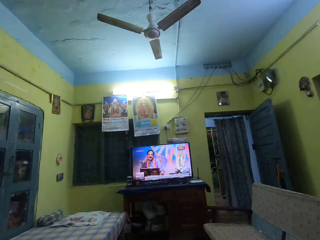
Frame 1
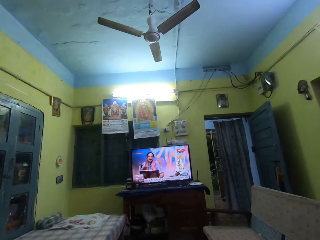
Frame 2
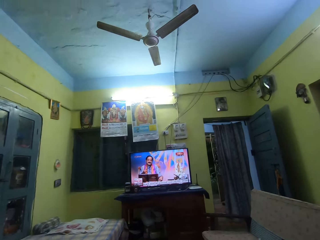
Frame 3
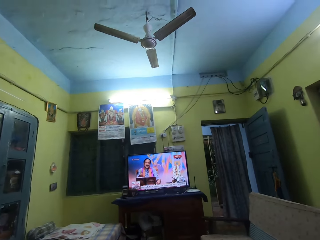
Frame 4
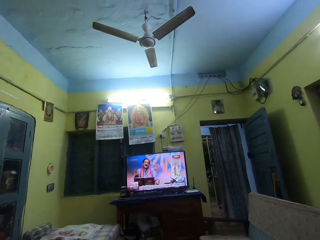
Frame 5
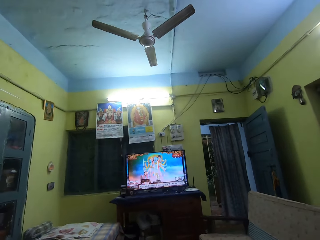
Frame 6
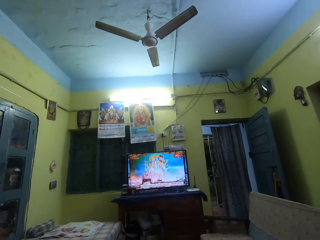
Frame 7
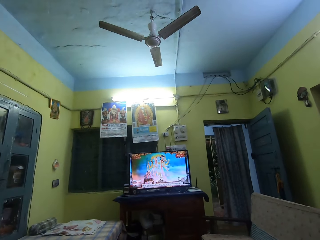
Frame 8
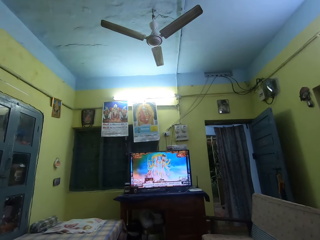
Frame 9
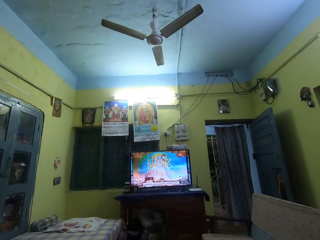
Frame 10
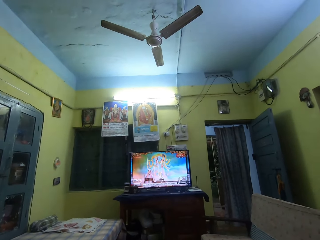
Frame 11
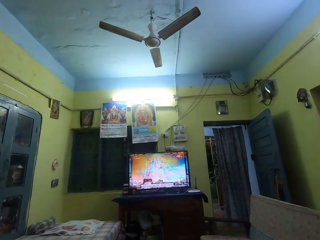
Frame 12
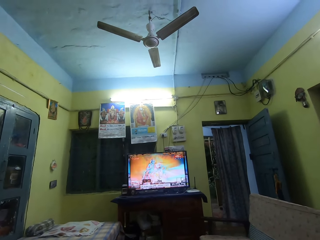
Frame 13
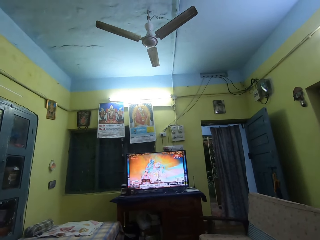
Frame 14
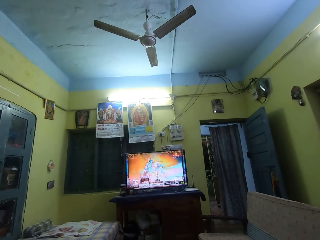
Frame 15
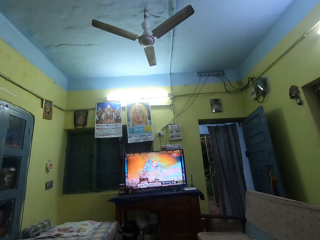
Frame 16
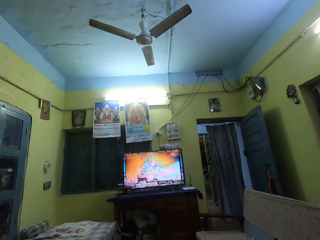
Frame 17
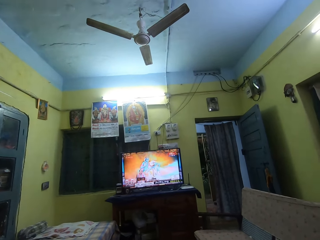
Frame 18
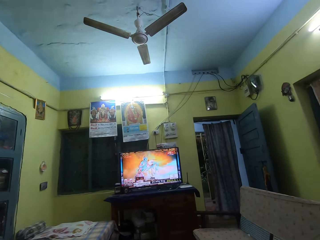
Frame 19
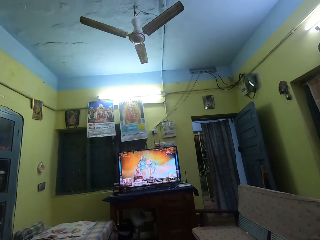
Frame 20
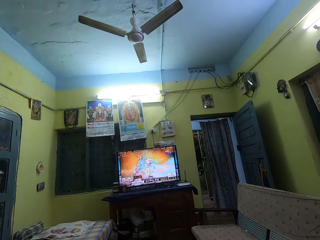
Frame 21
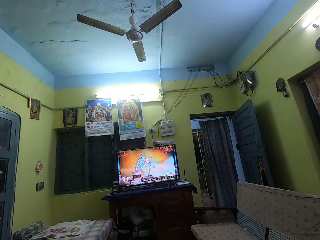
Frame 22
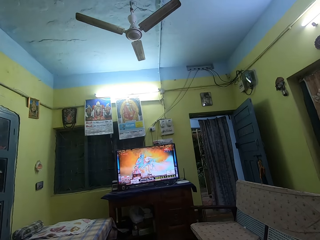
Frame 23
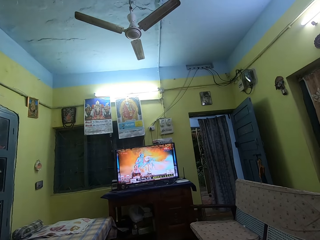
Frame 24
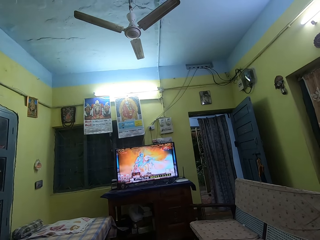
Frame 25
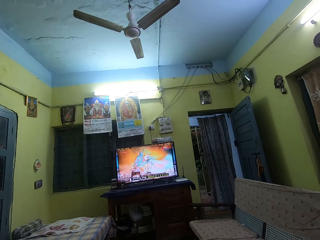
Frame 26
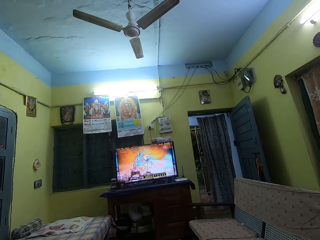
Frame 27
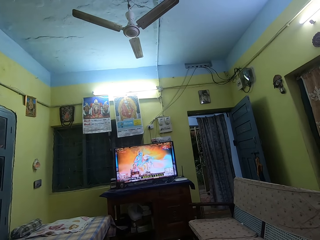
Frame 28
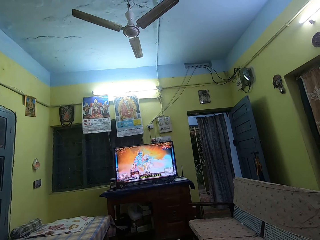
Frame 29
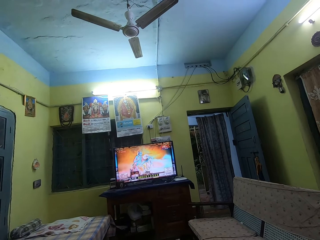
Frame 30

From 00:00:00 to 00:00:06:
The camera wearer watches a programme on a television set in a living room.

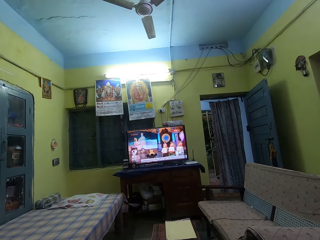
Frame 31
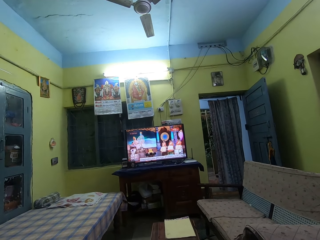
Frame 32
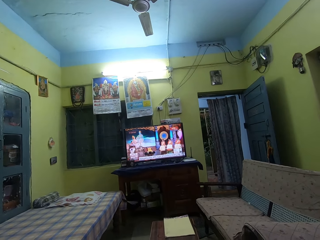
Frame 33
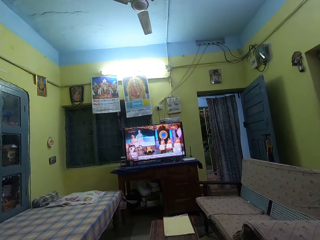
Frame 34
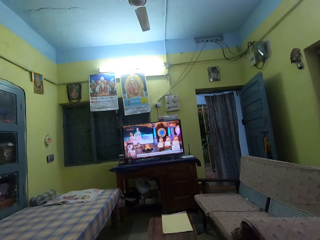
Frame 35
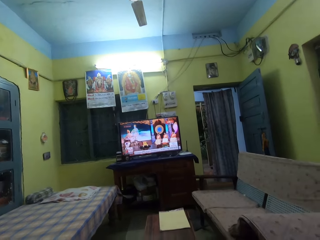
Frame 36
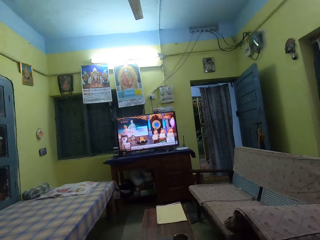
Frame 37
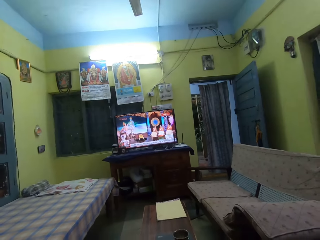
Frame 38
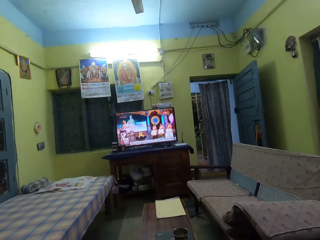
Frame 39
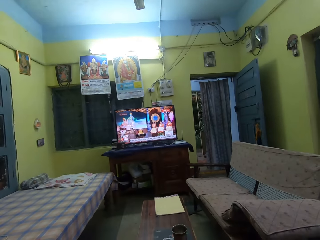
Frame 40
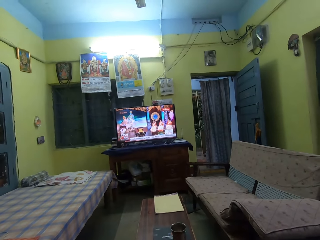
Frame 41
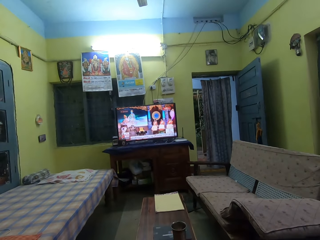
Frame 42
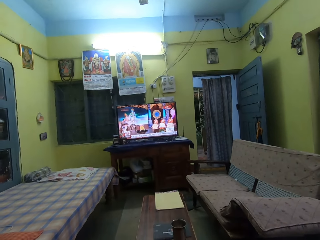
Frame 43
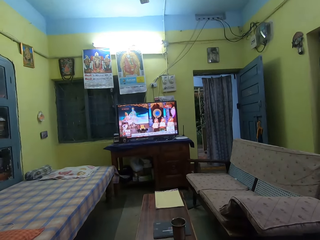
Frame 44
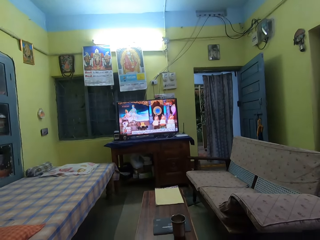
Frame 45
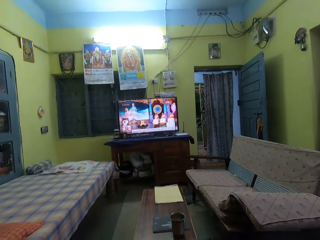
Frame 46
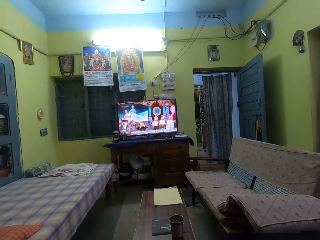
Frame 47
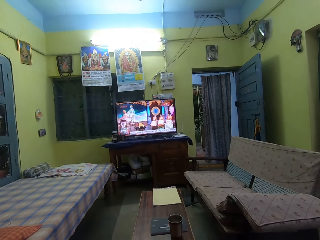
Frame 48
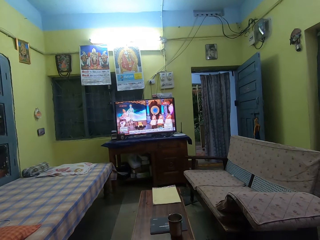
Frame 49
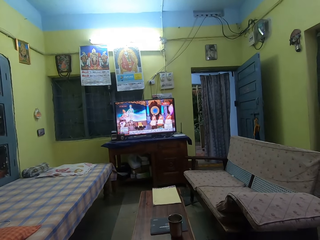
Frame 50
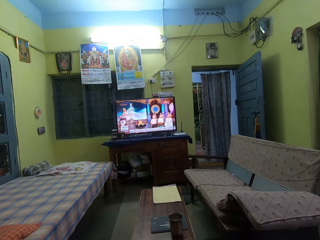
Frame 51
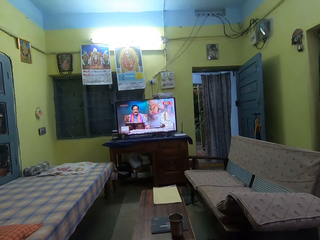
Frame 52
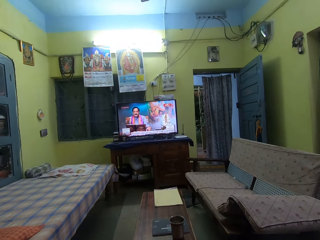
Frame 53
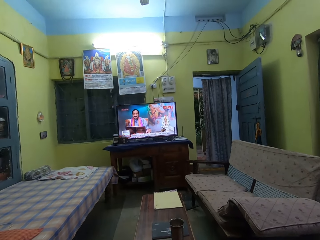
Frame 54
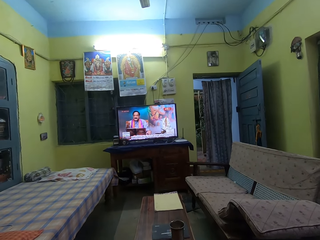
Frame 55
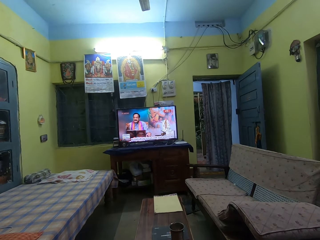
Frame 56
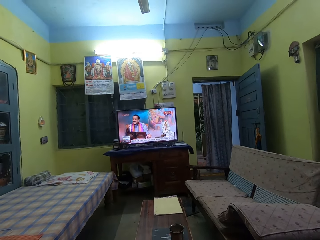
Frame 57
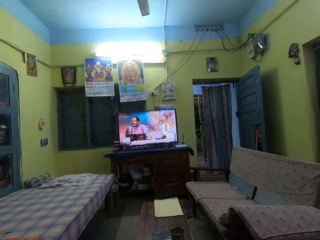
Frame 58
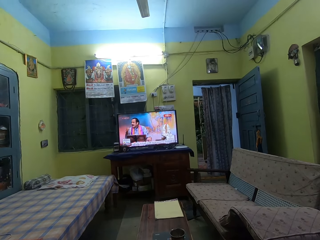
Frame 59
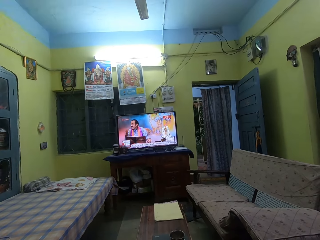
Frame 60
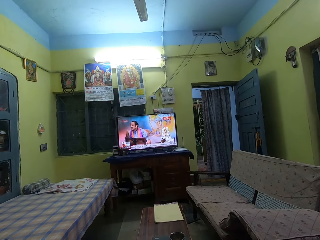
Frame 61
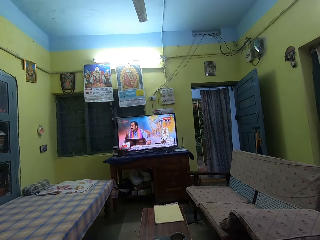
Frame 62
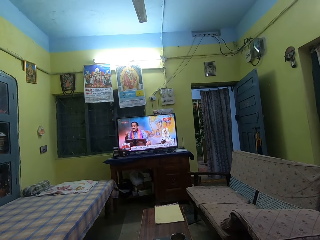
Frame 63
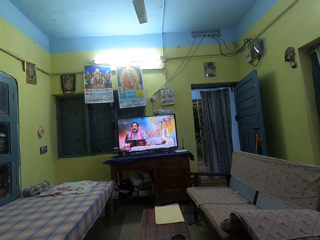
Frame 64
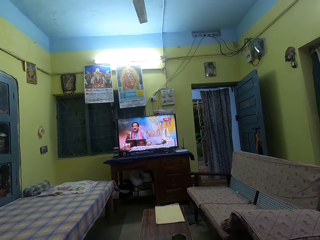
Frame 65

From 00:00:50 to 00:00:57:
The camera wearer reaches for his face. He watches the television.
